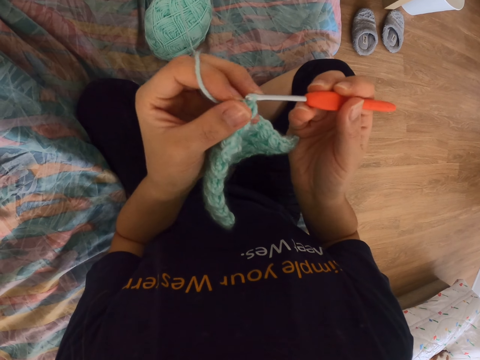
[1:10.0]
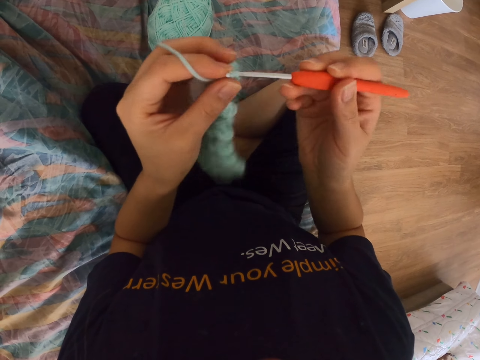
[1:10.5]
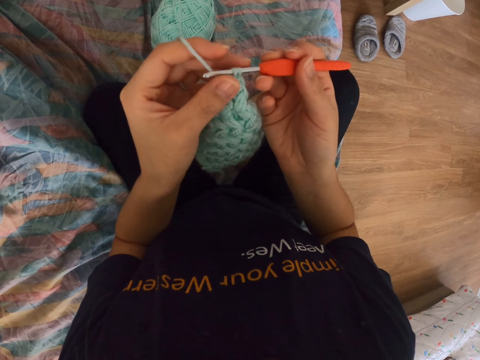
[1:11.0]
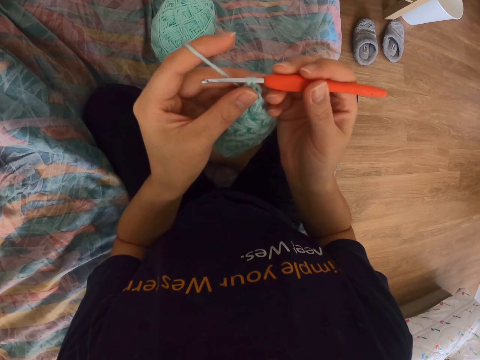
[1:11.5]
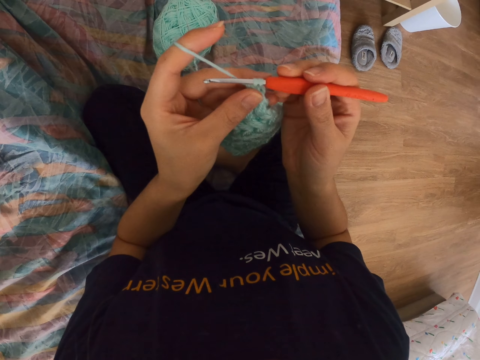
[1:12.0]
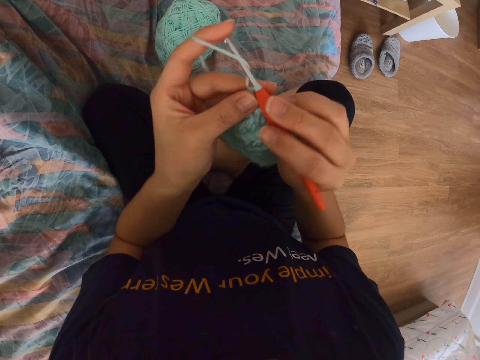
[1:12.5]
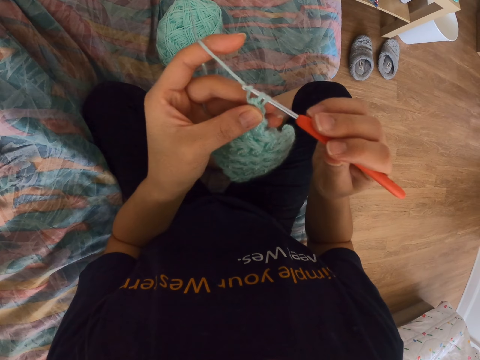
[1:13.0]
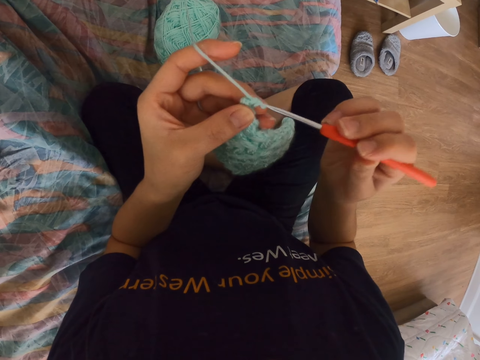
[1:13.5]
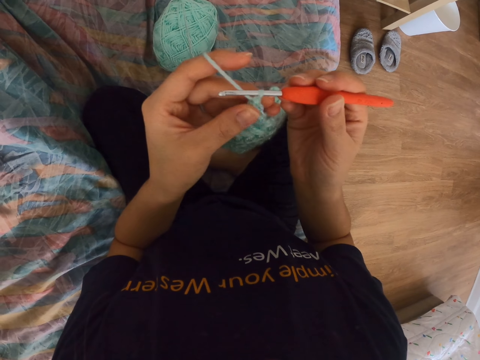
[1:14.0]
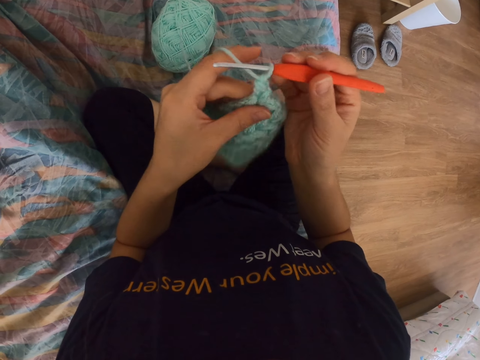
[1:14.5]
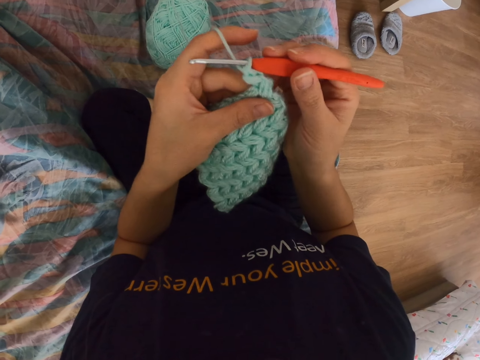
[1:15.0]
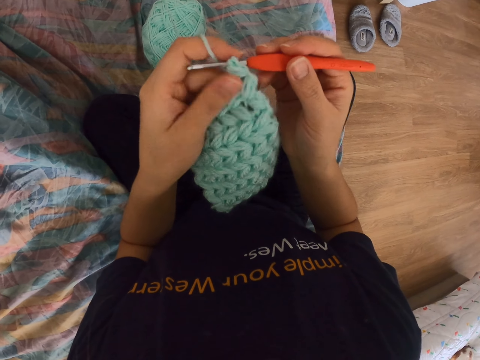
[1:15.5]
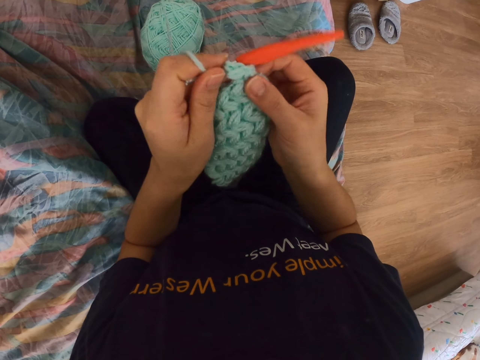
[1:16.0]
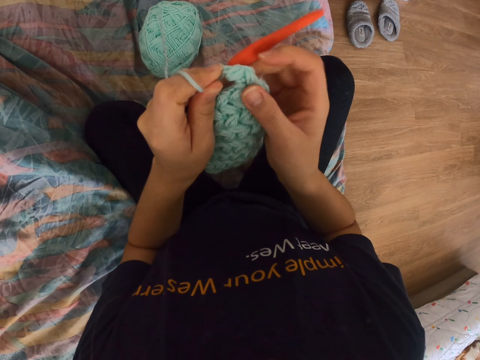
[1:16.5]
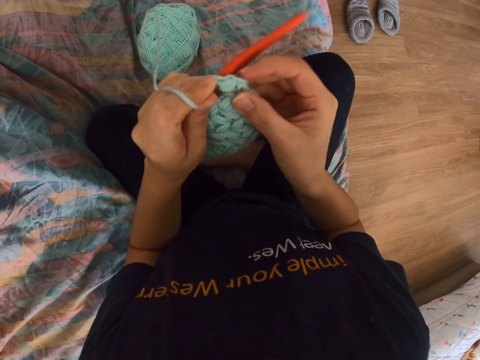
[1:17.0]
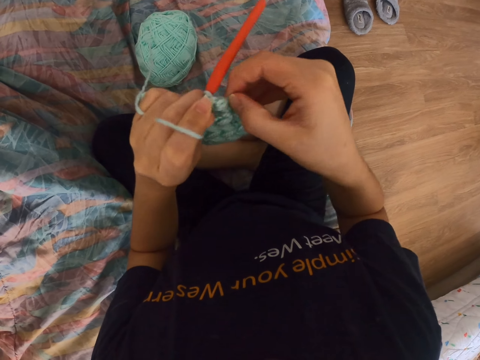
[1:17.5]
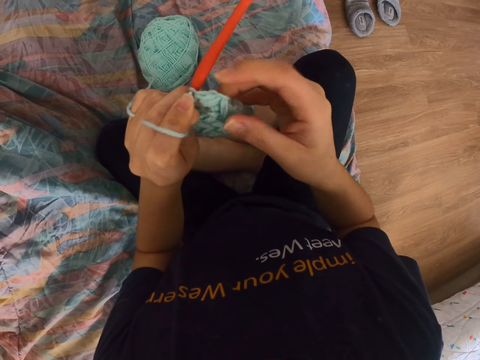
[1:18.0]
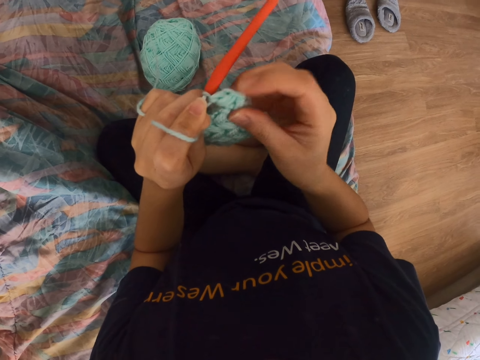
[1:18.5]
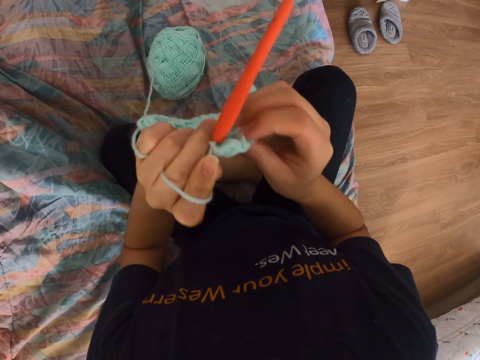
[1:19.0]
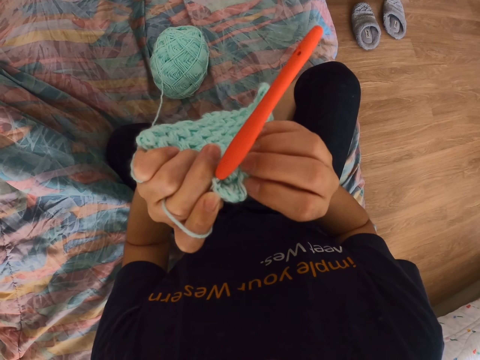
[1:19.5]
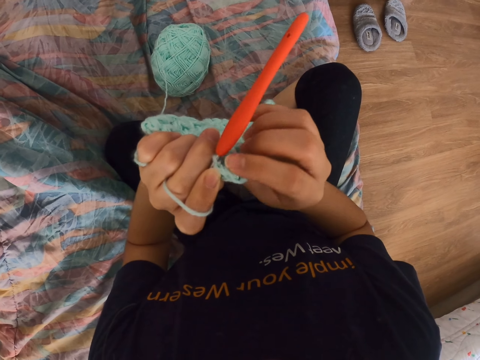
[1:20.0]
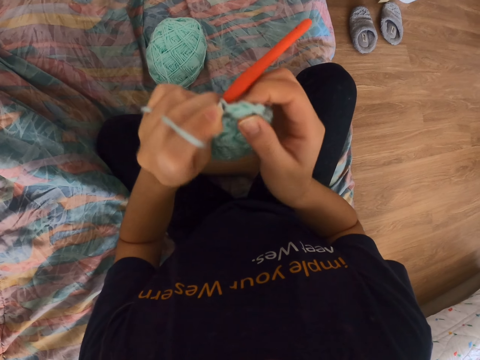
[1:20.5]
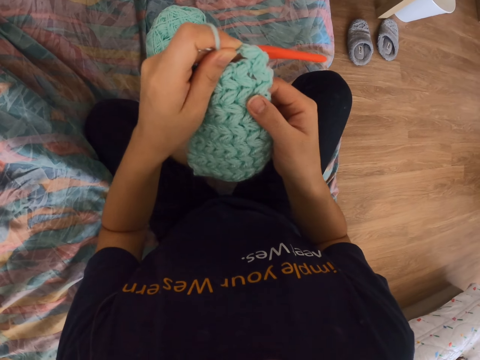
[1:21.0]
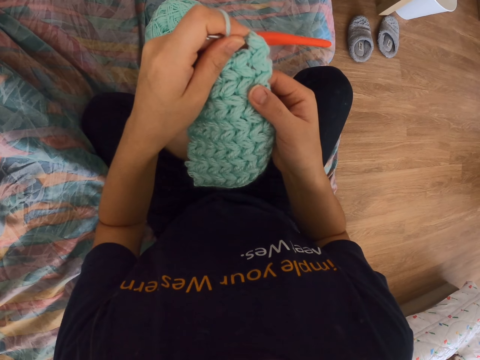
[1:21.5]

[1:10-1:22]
The camera wearer touches the crochet cloth. They crochet a piece of cloth. They pull the string with the sewing needle. They adjust the cloth. They touch the crochet cloth. They turn the cloth. They look at the crochet cloth.

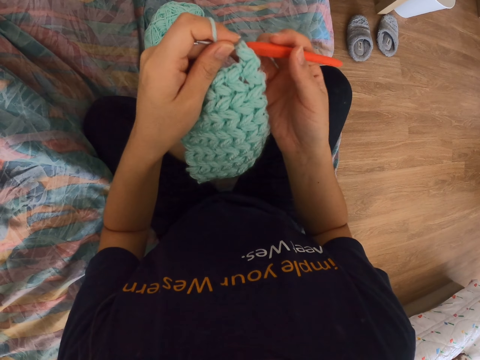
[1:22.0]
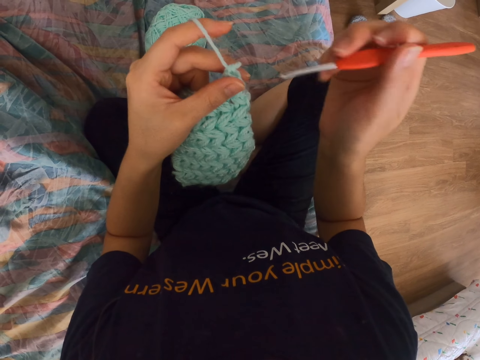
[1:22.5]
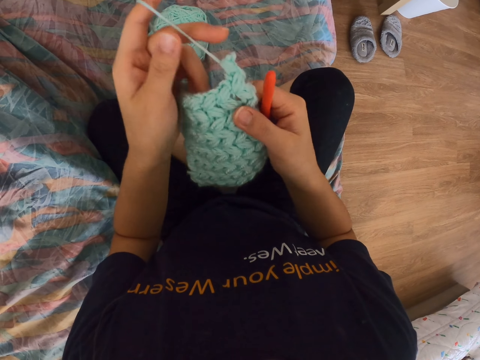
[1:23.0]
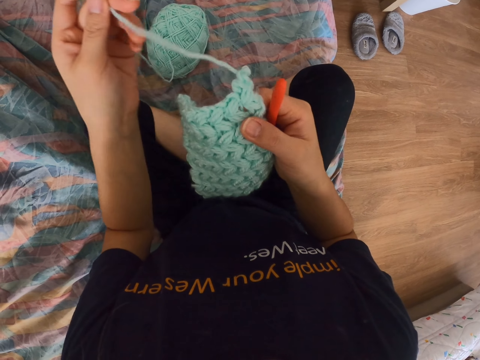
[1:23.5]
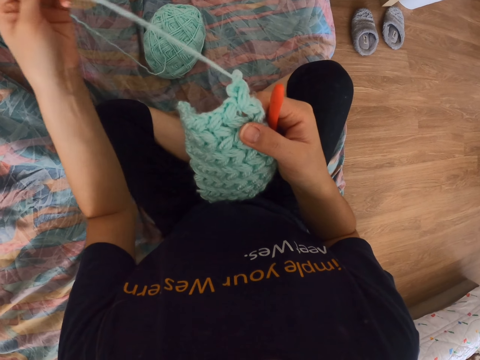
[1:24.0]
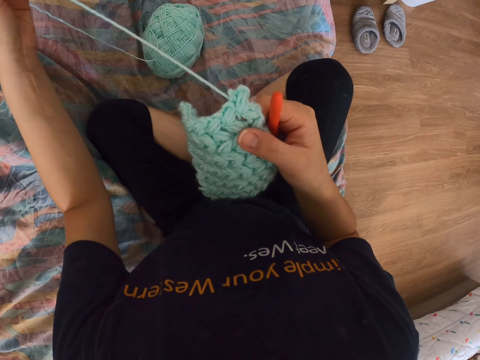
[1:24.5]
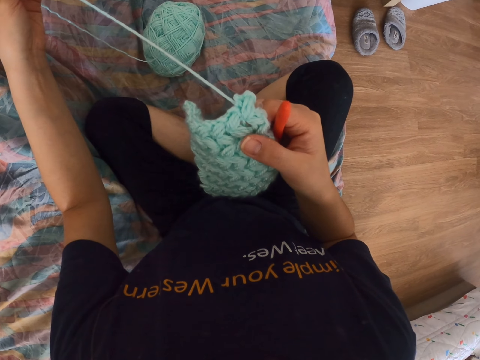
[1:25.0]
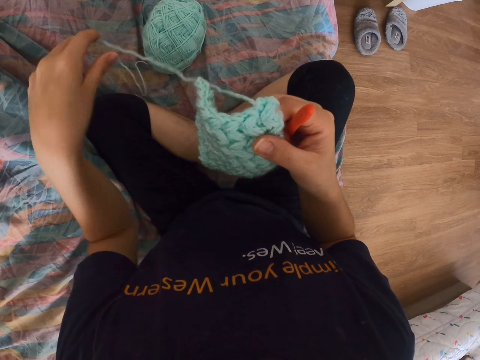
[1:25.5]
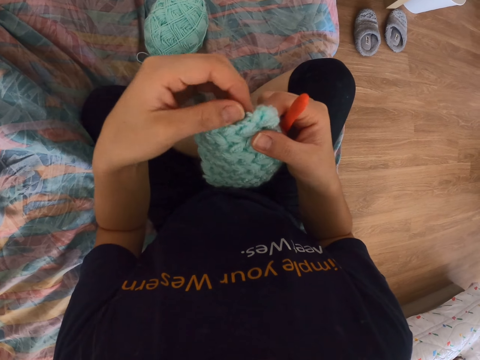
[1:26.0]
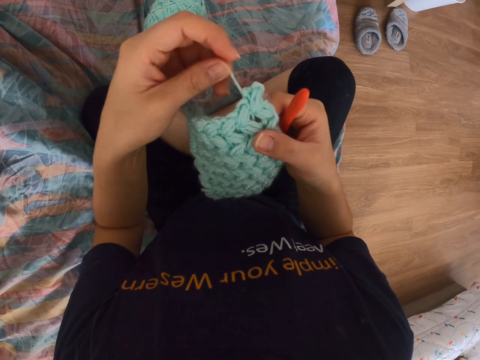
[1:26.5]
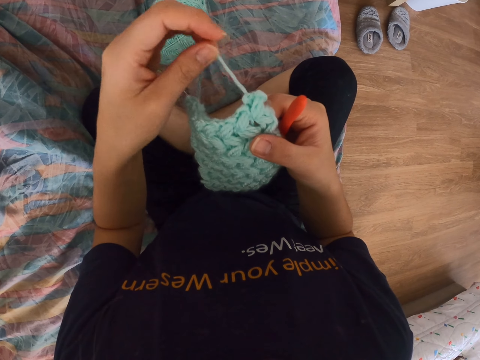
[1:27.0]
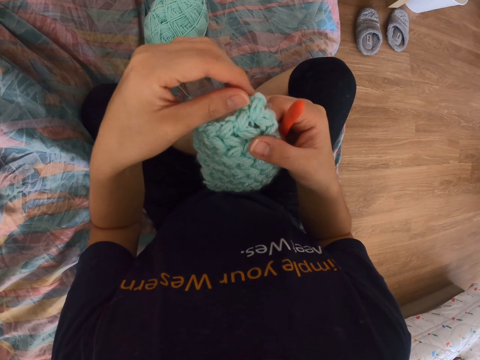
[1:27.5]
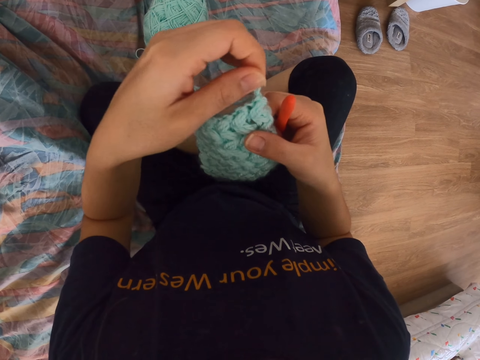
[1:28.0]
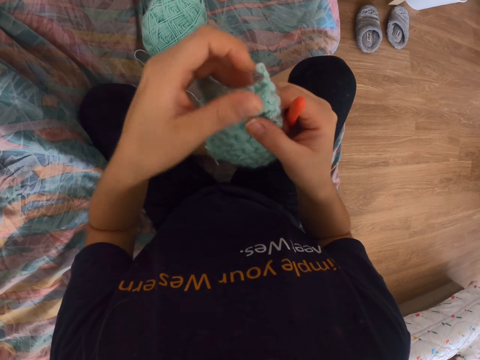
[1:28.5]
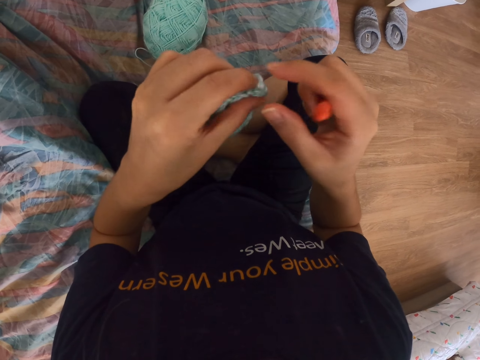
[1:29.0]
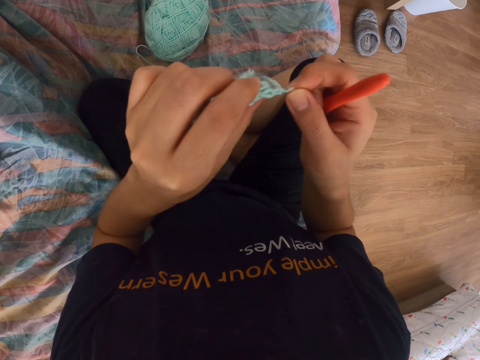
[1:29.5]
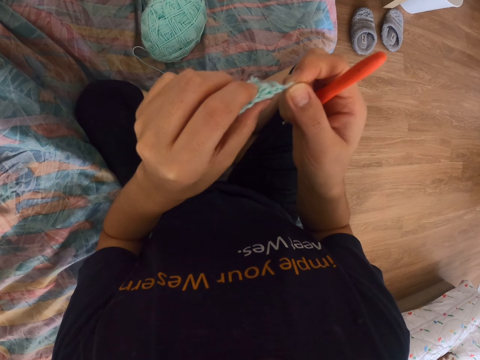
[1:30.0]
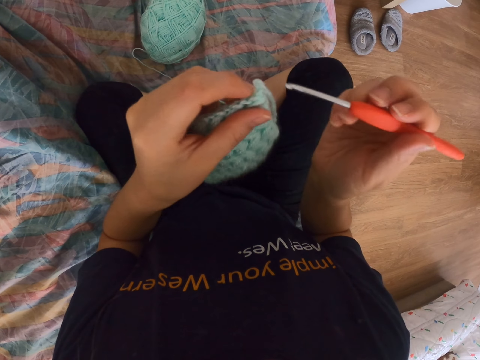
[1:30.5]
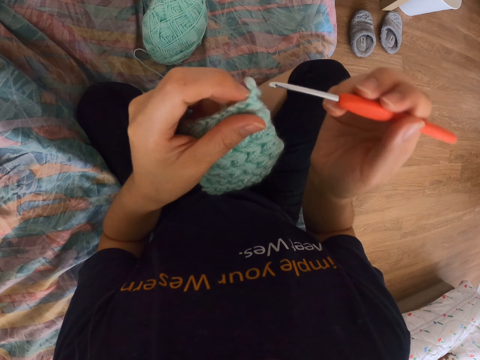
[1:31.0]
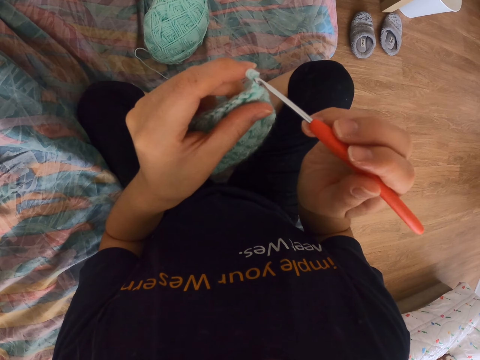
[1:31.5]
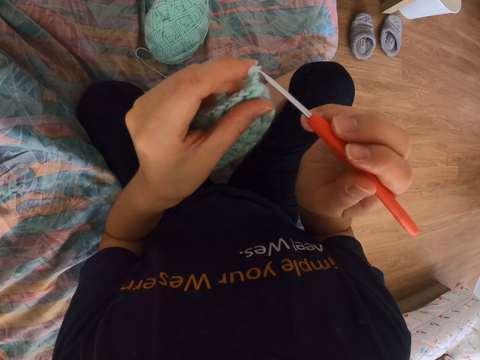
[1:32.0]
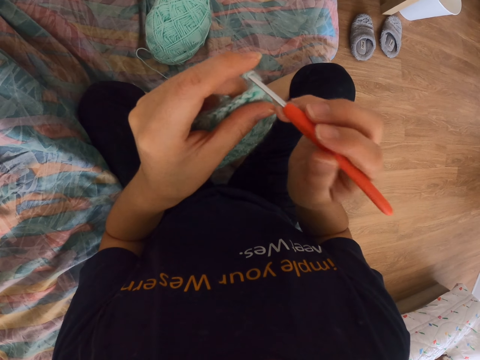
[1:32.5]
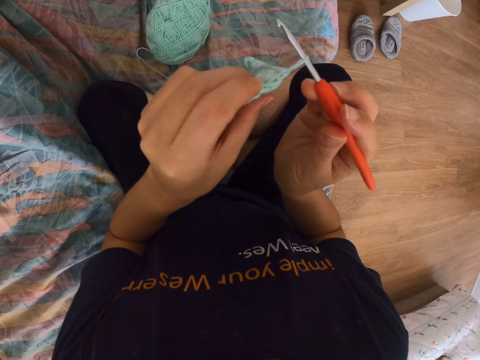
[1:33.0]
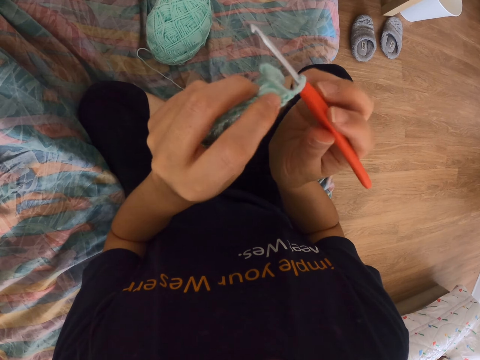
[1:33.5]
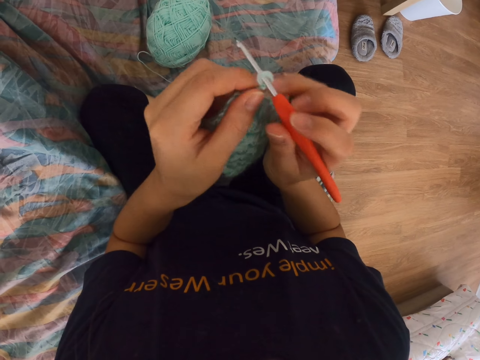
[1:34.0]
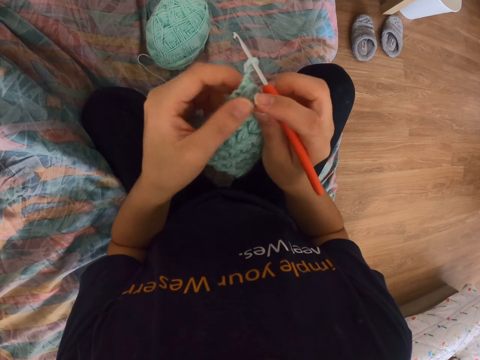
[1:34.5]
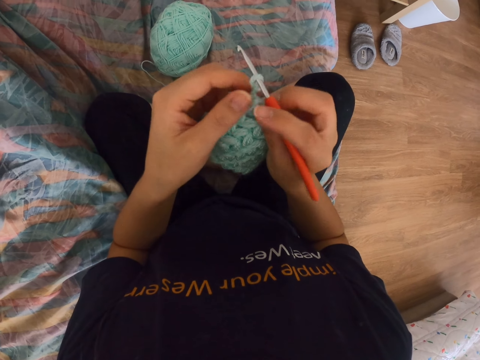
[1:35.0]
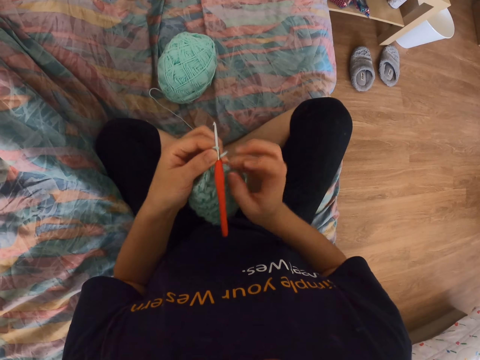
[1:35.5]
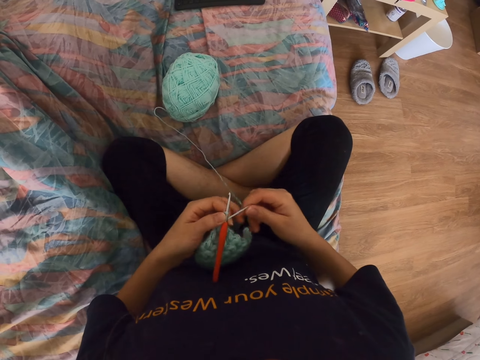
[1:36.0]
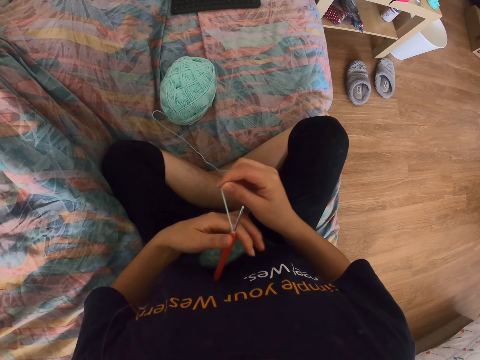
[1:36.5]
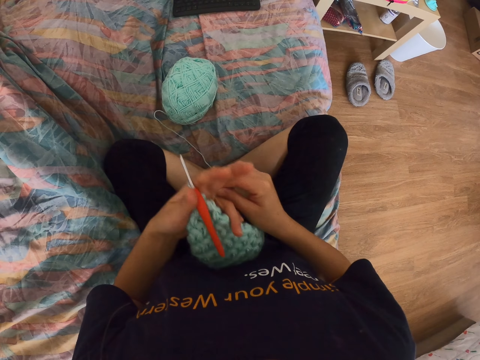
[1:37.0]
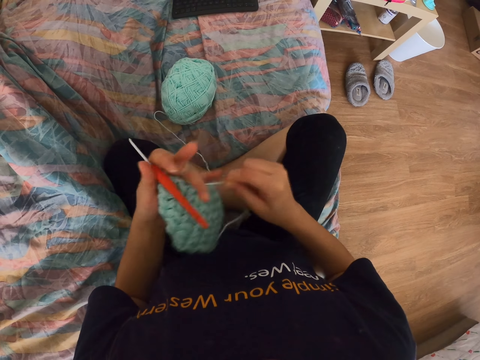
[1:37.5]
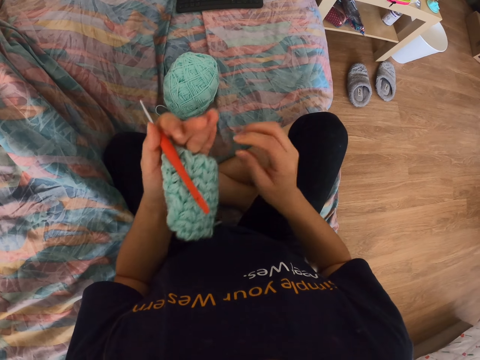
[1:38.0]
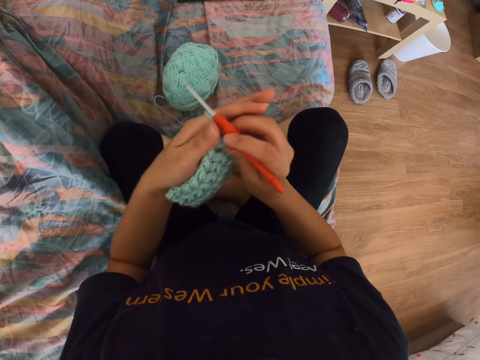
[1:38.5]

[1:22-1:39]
The camera wearer removes the crochet hook or needle from the crochet cloth. They hold the cloth with the right hand. They pull the string with the left hand. They undo part of the crochet cloth. They release the string from the left hand. They pull the string with the left hand. They adjust part of the cloth. They pull the cloth. They put the crochet hook in the crochet cloth. They lower down their hands. They put the thread round the fingers. They tie the string to the left hand.
